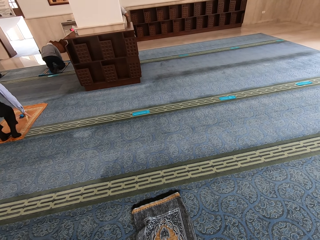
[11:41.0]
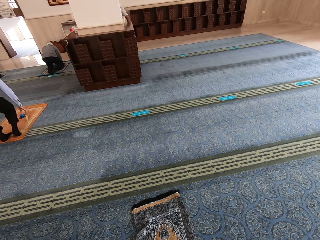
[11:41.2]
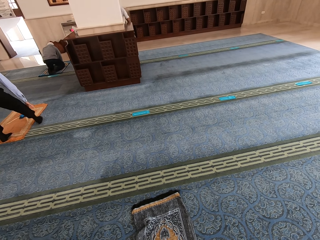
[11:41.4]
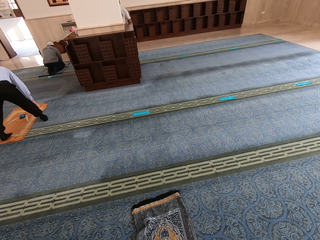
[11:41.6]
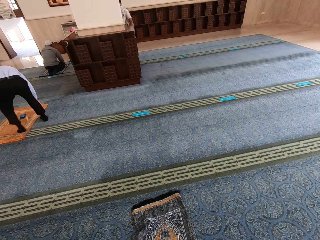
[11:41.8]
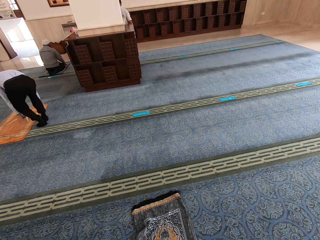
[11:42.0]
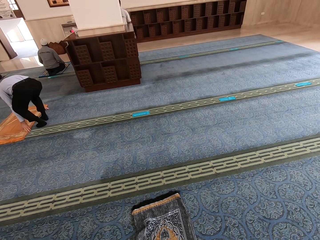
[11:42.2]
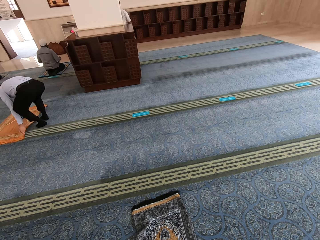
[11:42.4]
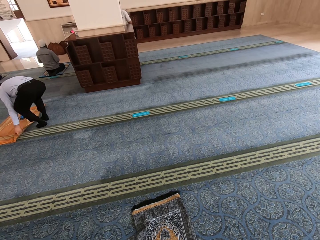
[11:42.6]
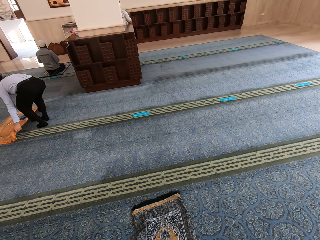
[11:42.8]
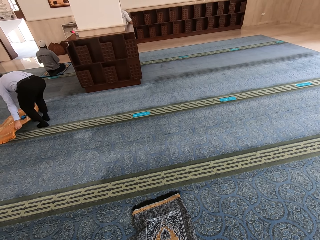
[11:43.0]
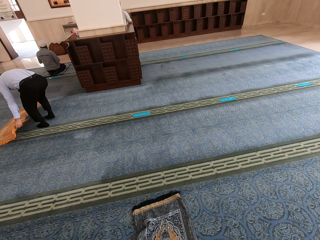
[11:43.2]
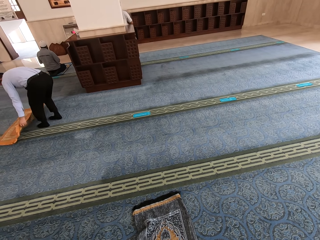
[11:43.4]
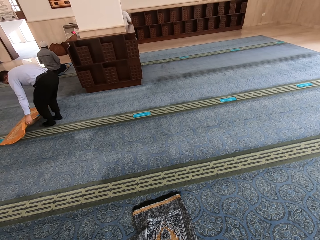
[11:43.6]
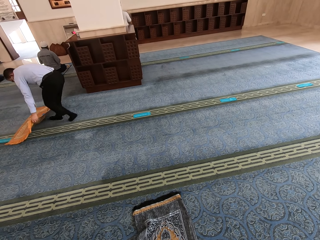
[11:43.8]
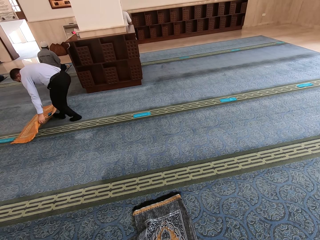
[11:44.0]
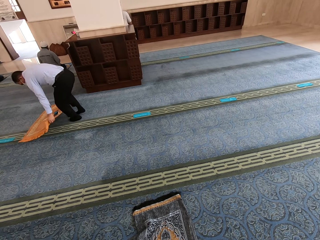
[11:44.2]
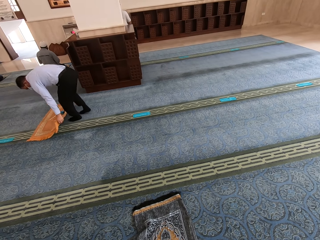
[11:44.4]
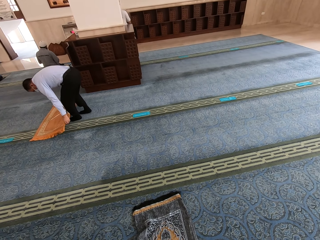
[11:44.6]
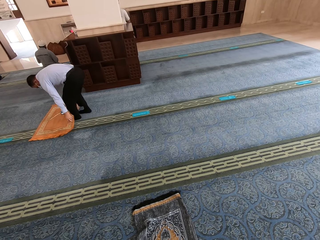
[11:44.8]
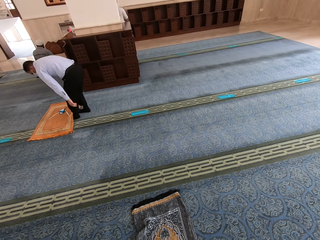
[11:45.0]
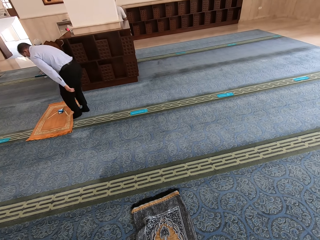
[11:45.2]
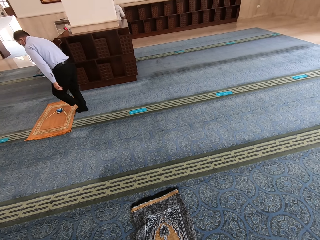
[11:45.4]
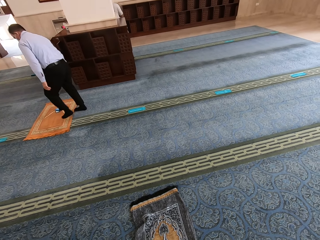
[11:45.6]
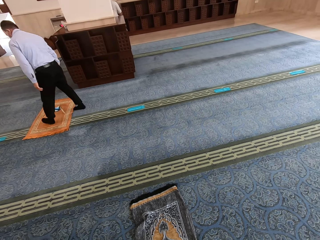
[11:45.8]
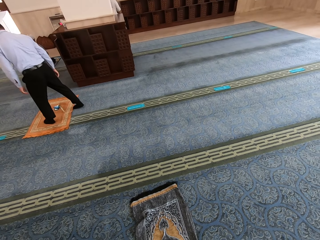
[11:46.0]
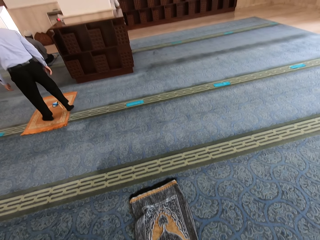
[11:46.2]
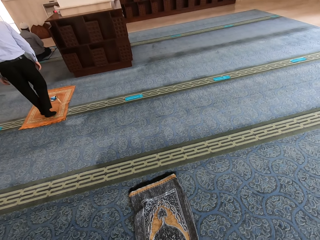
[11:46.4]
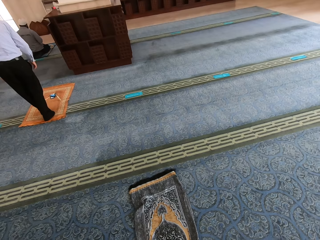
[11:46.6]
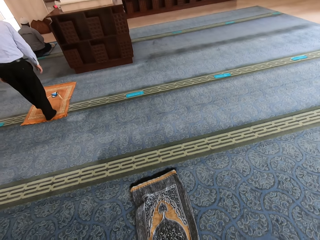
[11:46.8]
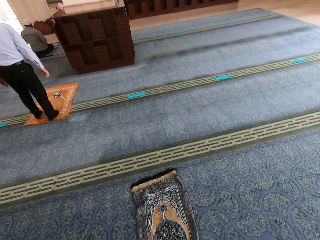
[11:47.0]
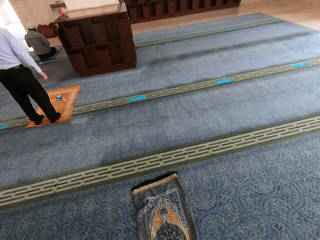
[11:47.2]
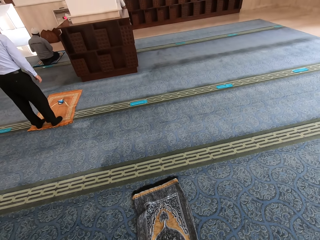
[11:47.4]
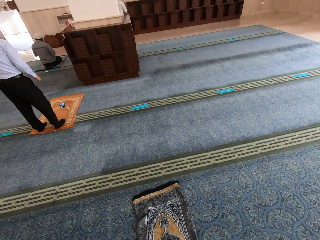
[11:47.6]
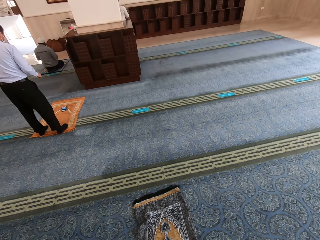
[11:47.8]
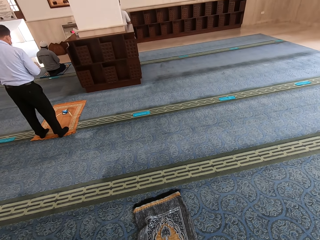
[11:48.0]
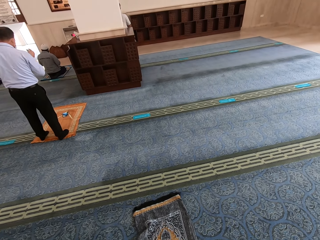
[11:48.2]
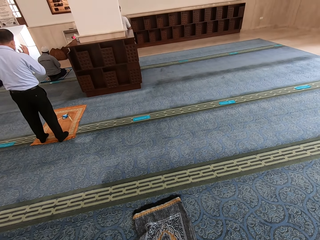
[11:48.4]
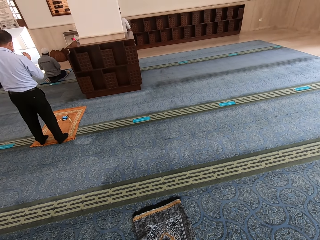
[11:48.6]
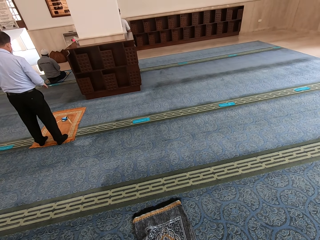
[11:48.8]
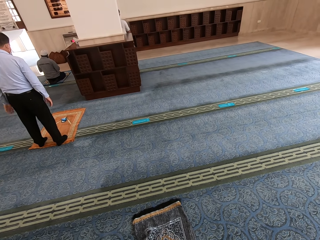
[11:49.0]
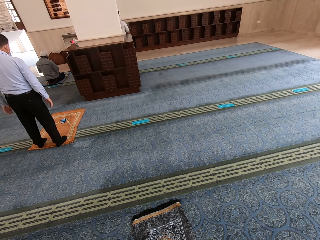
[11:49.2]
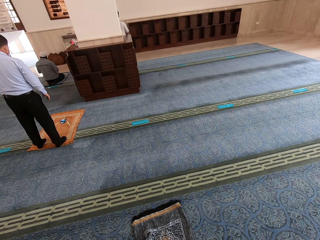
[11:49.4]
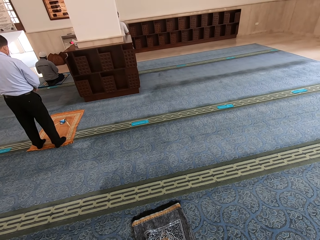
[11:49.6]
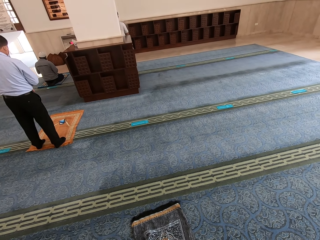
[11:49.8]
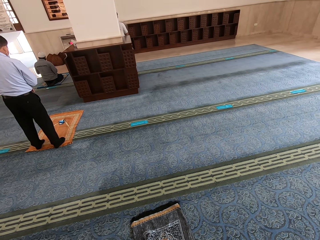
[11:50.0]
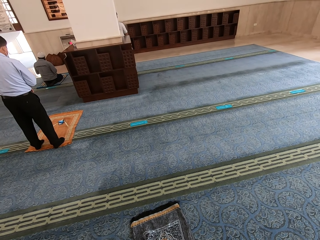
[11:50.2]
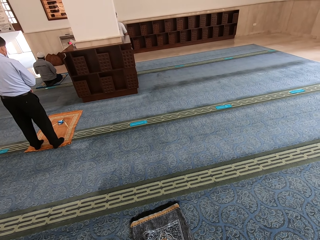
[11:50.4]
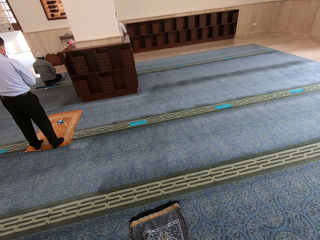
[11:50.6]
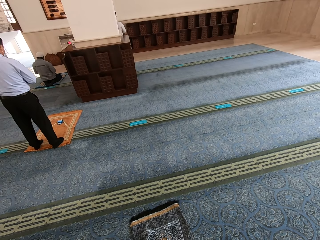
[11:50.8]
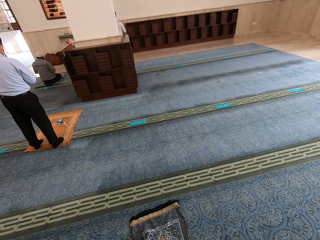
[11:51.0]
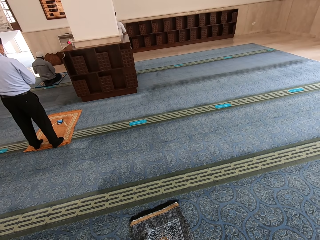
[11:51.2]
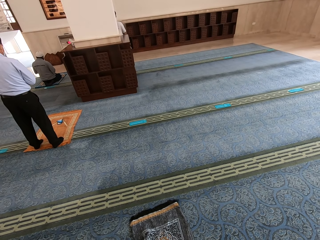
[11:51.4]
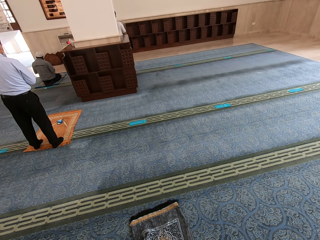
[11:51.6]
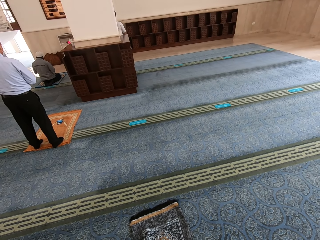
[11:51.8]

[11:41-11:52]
A person moves the mat aside. The person stands on the mat.

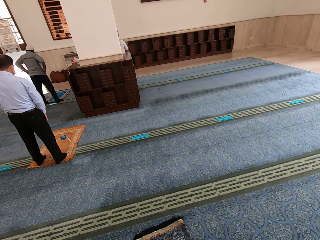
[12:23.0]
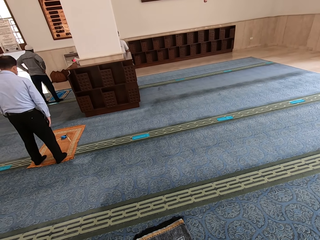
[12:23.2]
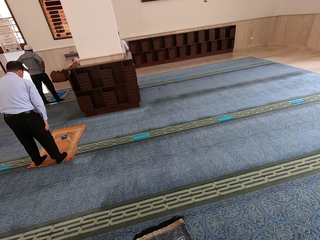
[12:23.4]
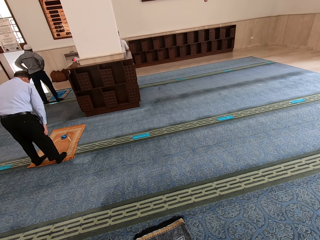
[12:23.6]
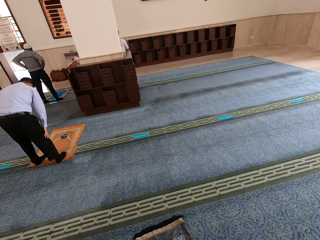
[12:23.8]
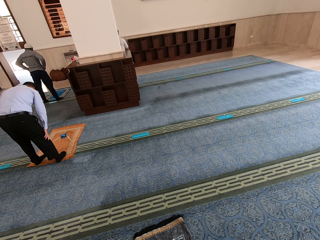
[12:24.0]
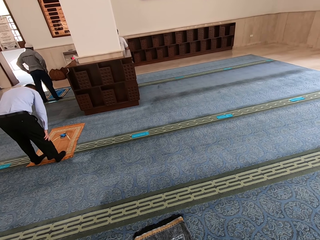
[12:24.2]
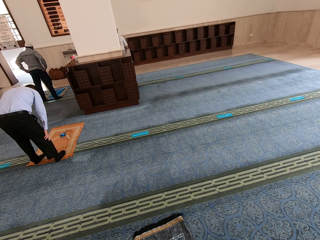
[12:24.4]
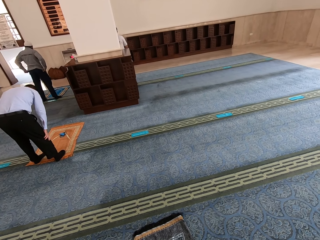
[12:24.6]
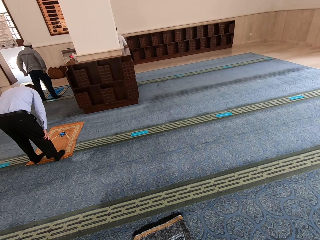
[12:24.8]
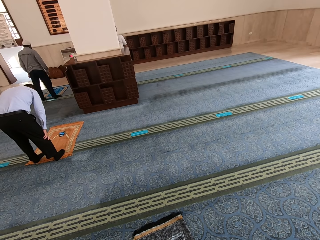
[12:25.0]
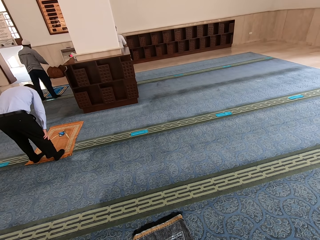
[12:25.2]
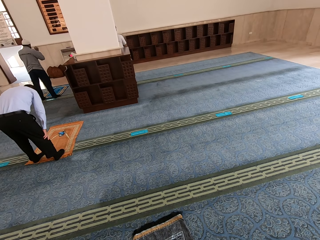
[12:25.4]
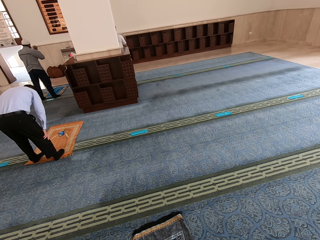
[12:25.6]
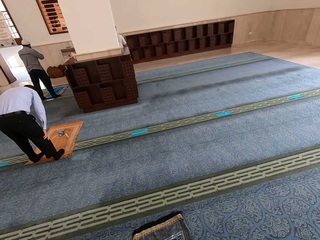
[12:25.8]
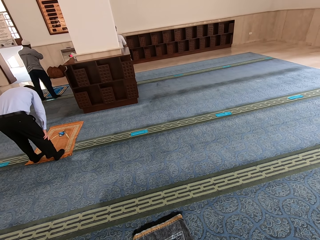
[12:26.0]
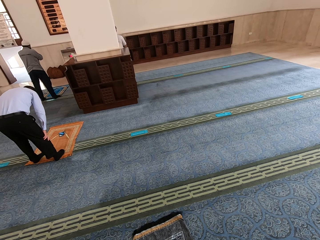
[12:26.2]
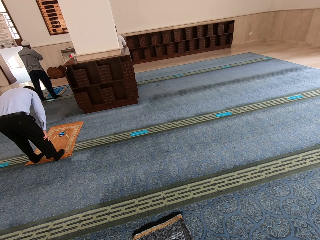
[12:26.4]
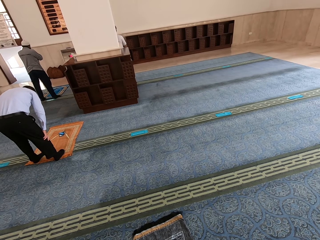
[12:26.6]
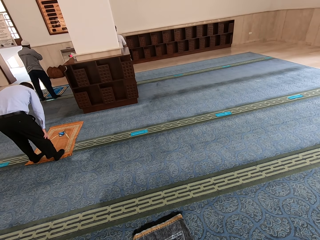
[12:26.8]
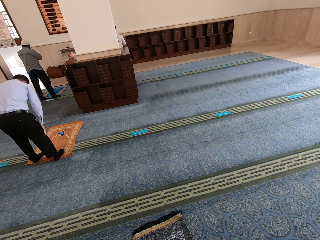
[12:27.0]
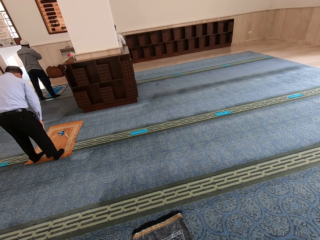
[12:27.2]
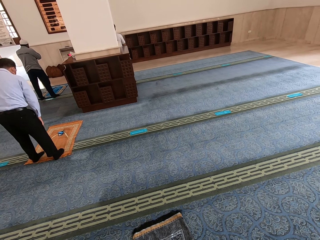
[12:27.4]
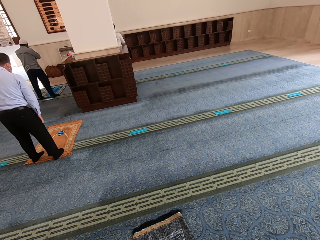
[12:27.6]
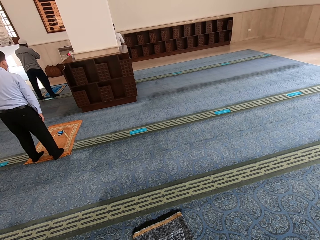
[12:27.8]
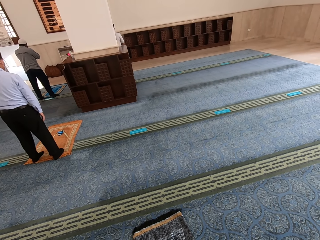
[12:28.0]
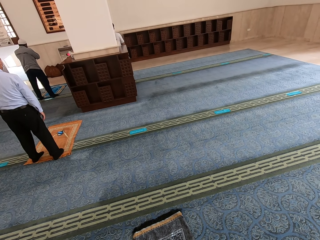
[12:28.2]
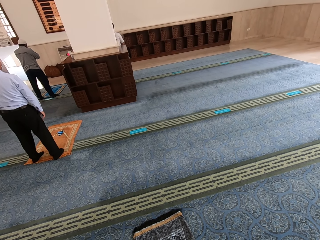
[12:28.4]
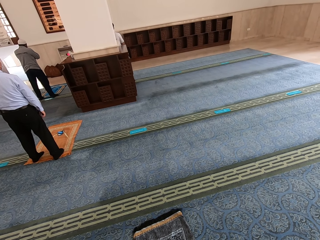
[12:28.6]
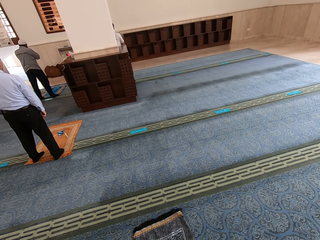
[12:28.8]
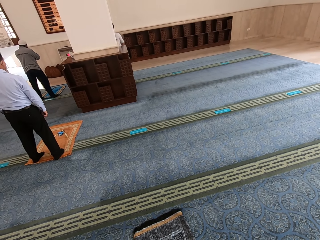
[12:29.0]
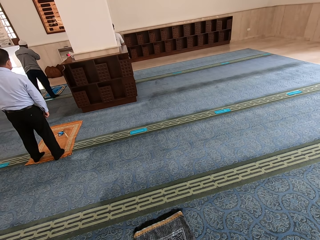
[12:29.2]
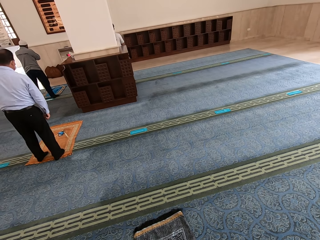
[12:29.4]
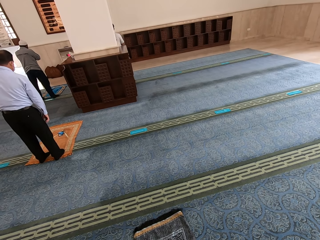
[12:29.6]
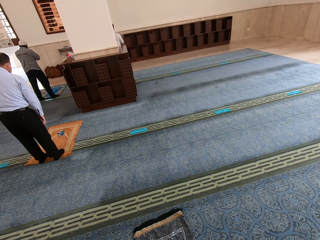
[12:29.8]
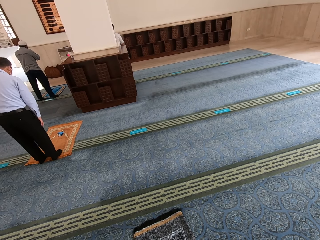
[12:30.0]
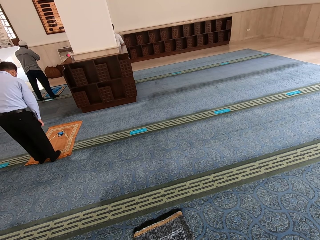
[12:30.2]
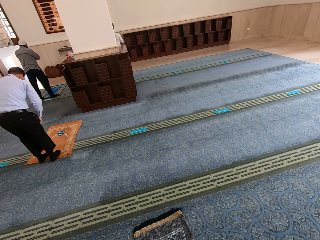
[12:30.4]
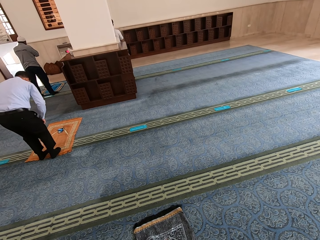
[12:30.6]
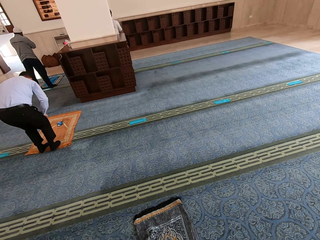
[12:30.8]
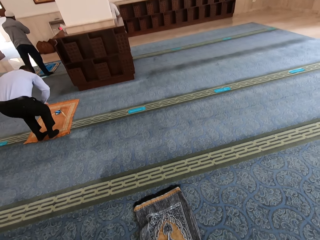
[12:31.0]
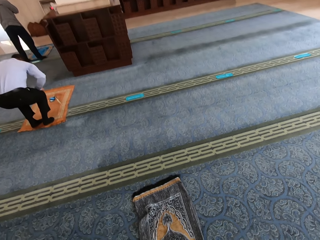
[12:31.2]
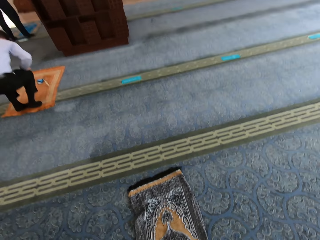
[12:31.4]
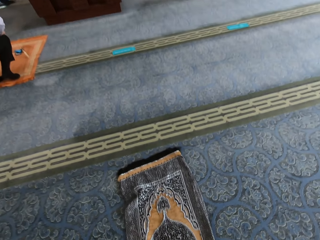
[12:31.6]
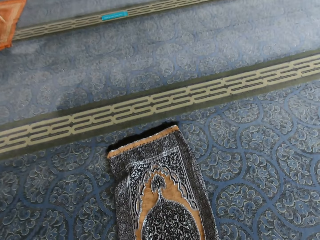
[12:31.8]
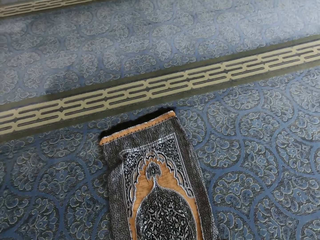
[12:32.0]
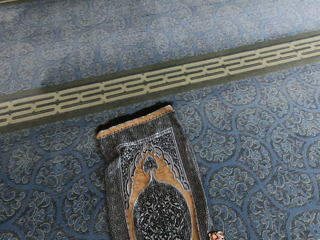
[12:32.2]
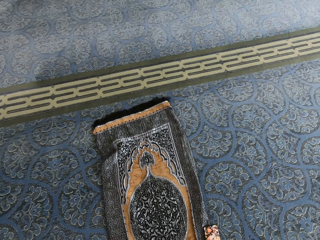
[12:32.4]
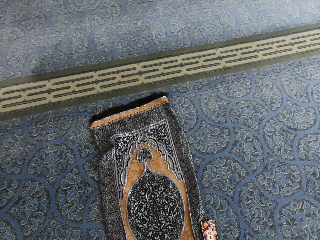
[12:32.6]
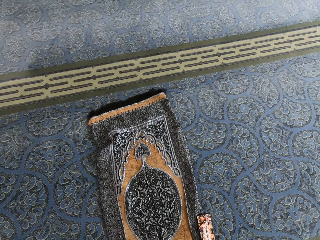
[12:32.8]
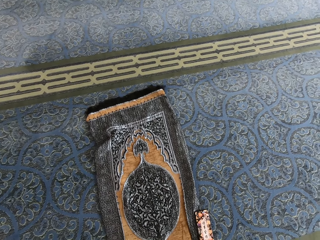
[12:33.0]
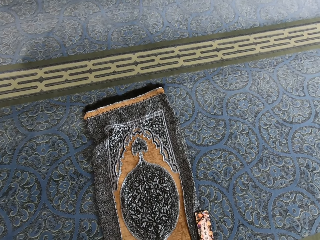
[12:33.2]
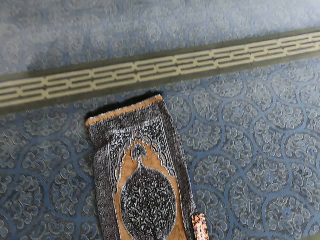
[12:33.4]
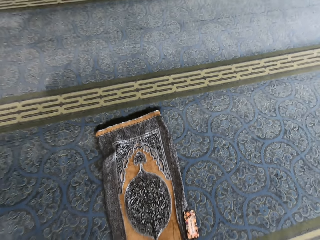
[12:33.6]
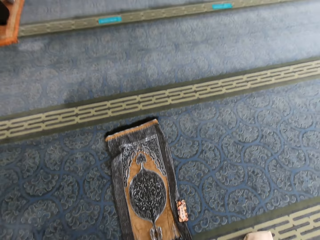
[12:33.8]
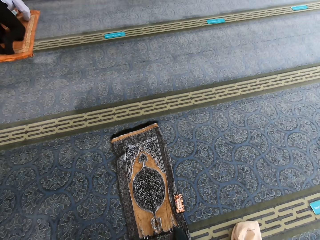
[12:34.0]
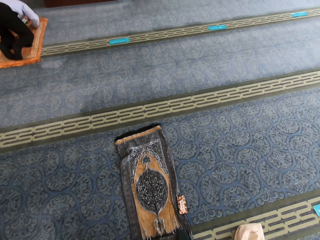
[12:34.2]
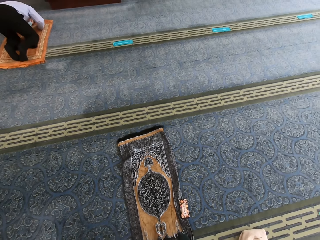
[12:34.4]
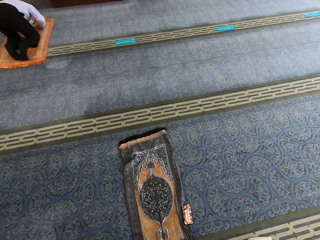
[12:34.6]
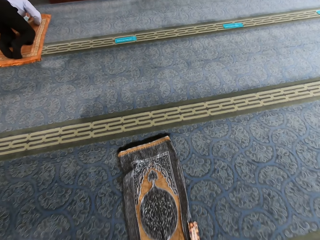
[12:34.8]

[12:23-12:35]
A person touches his knees.
